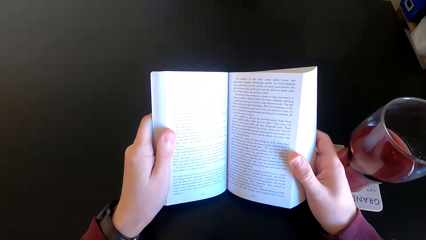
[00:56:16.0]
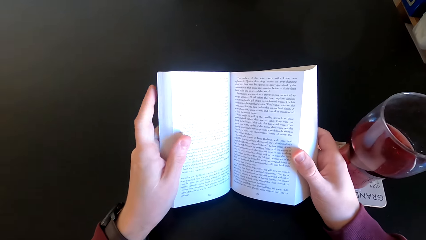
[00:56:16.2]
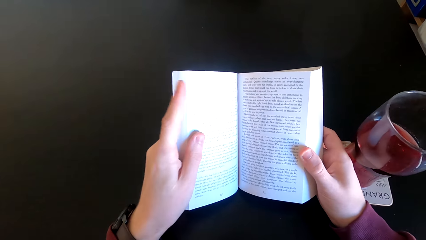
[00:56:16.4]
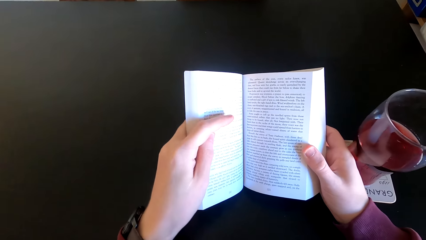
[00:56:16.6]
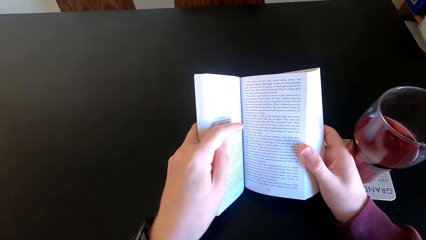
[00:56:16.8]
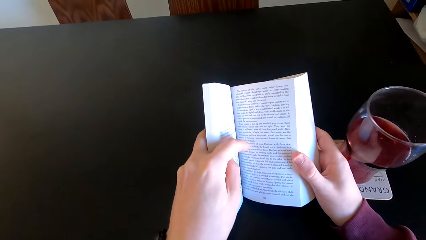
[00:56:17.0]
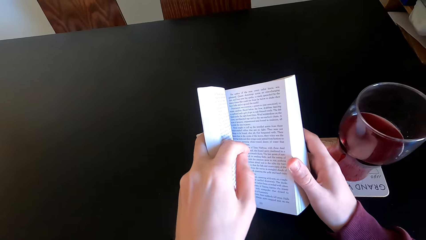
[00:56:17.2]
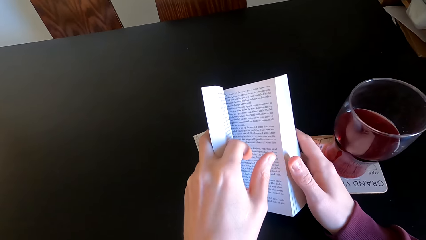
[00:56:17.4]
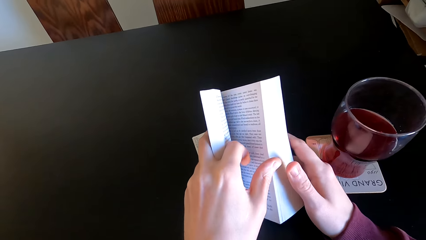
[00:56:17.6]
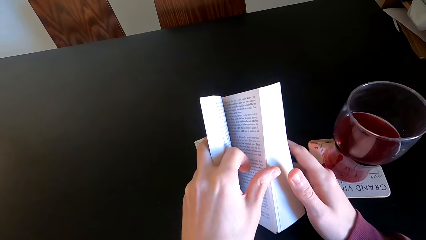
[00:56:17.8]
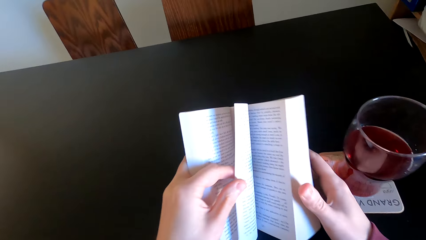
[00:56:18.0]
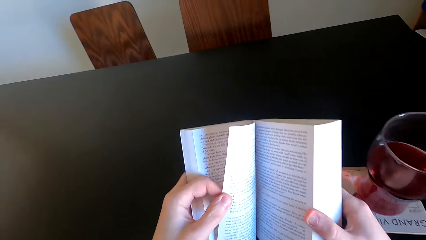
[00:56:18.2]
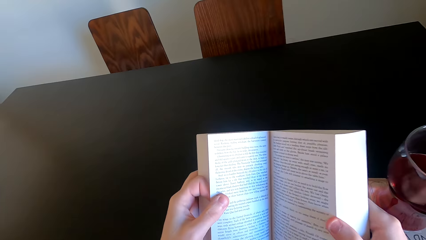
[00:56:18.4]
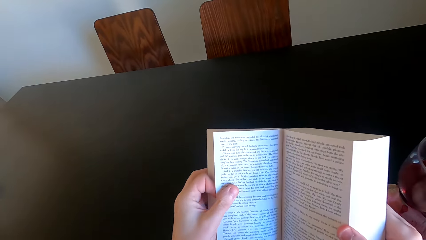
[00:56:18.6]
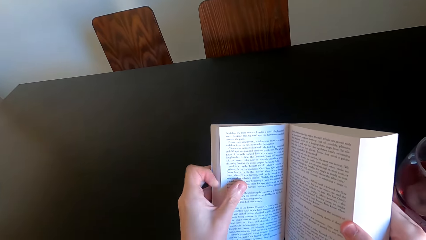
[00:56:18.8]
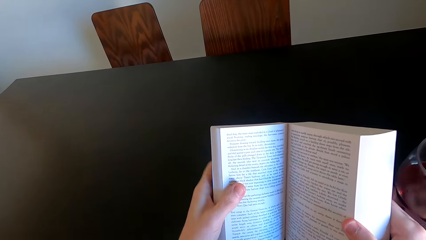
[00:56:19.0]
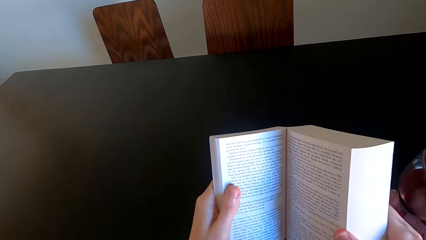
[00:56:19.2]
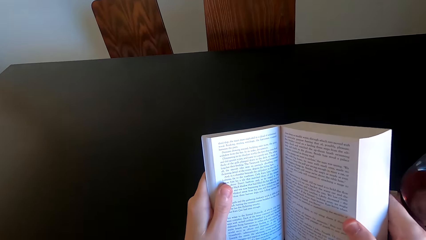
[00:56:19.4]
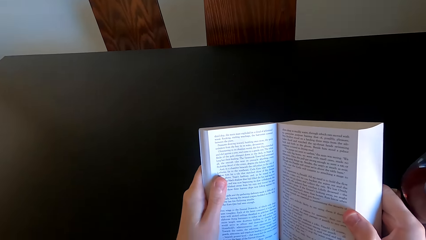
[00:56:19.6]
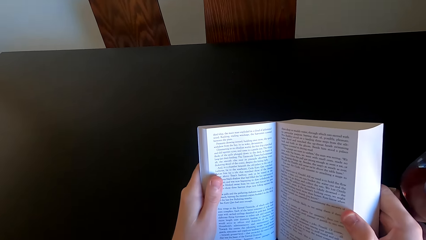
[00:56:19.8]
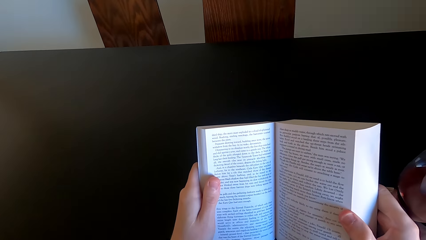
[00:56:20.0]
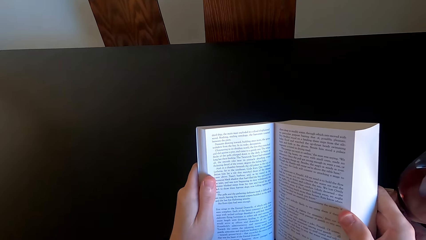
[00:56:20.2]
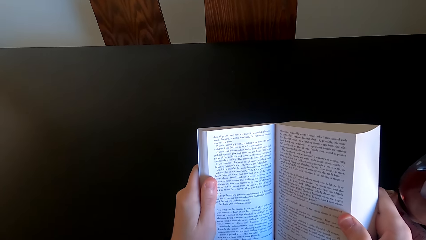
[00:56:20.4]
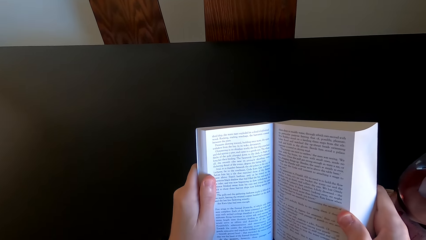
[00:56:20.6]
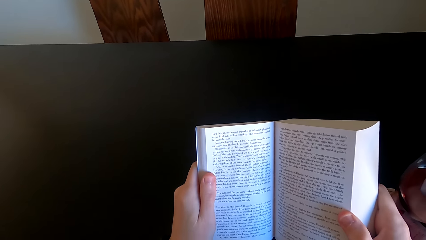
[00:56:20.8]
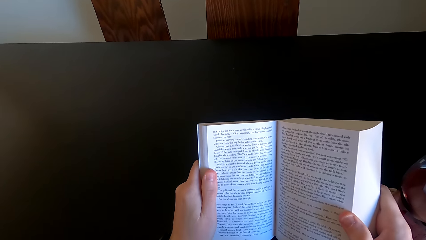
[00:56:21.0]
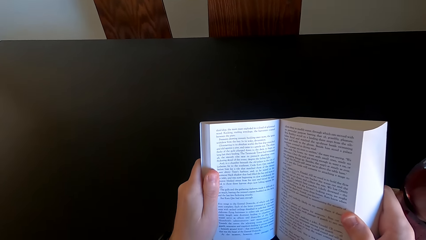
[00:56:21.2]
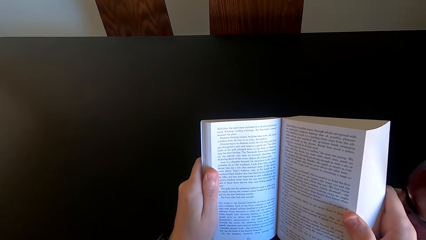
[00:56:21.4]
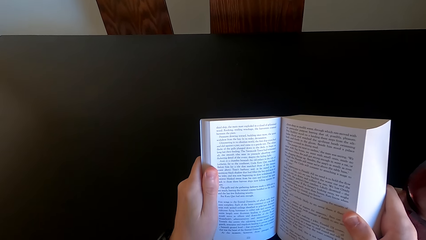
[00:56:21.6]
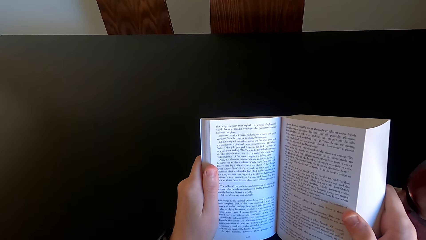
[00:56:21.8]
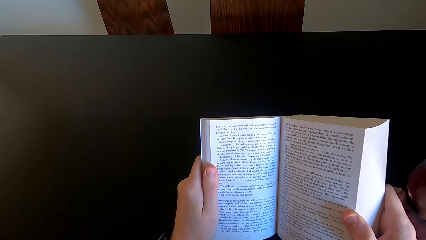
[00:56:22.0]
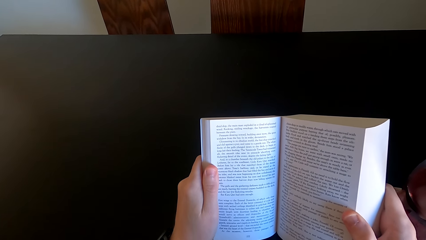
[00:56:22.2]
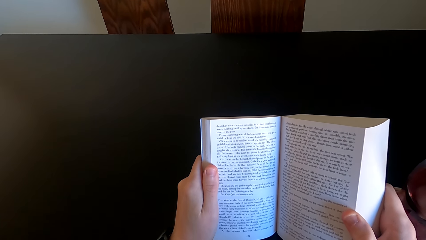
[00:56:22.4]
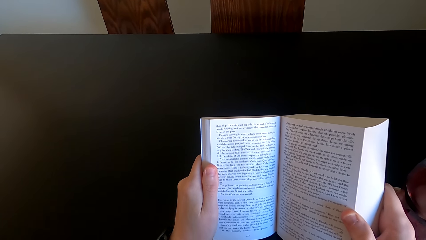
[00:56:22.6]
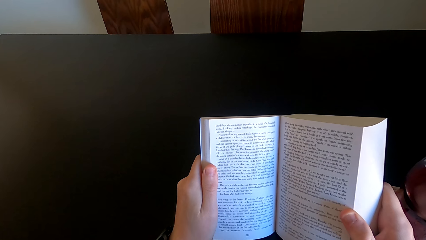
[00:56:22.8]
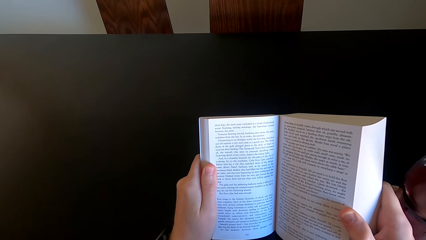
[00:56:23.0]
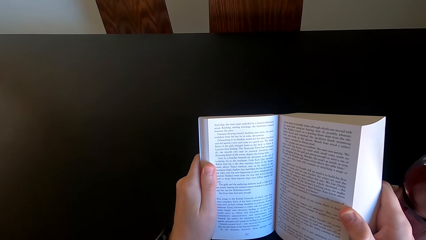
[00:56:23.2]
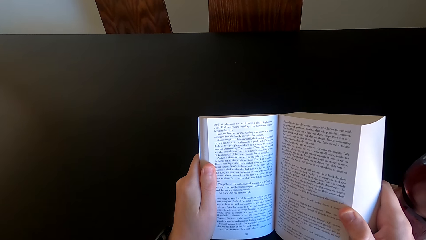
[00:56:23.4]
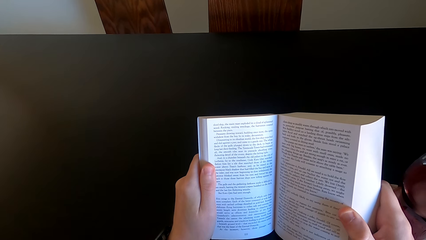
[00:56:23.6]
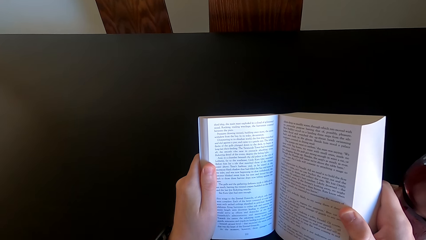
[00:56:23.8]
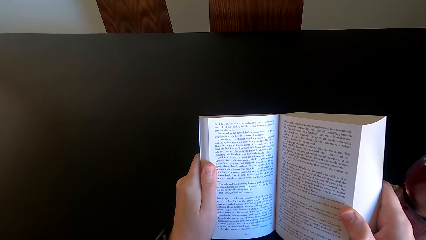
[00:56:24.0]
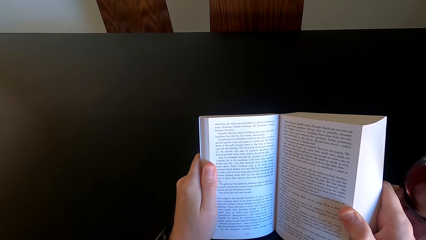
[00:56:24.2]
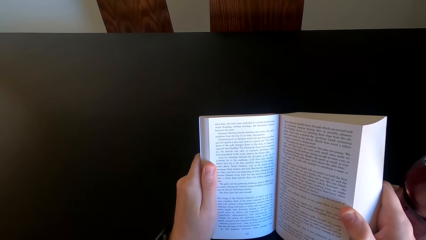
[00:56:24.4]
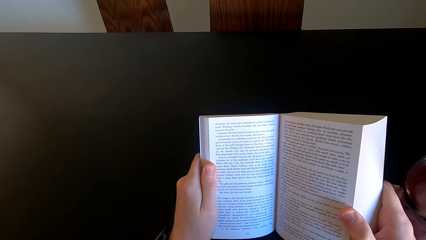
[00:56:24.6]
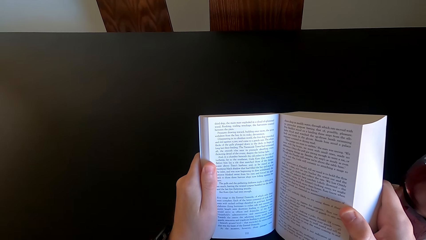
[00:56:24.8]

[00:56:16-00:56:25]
The camera wearer turns the page. They read the page.

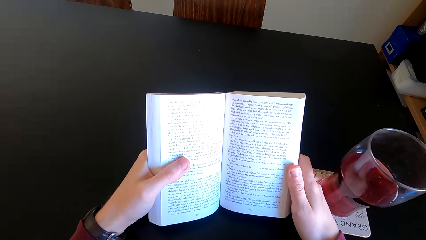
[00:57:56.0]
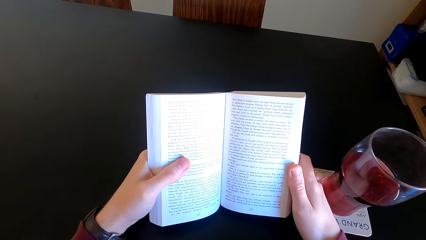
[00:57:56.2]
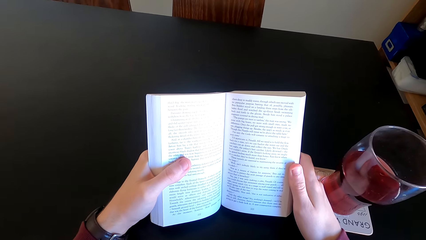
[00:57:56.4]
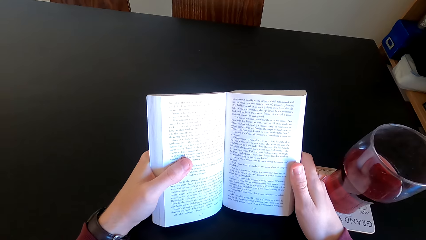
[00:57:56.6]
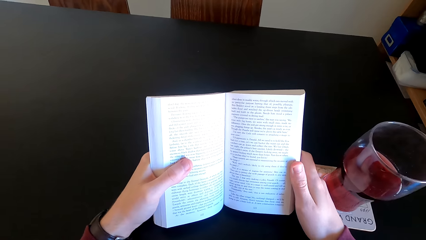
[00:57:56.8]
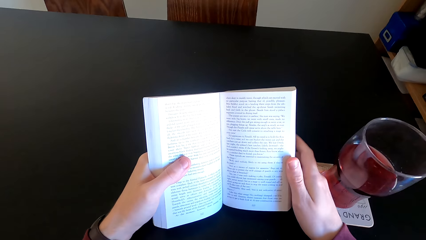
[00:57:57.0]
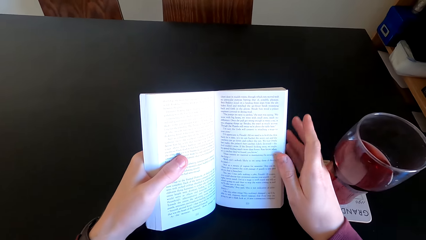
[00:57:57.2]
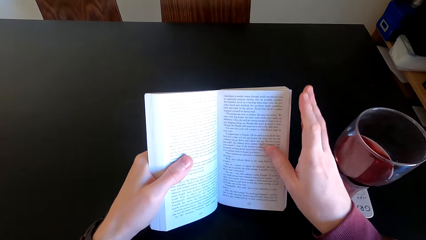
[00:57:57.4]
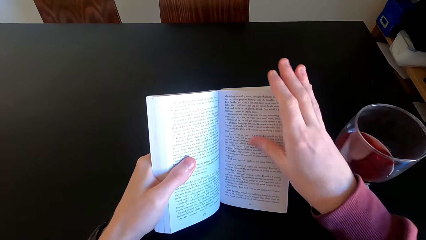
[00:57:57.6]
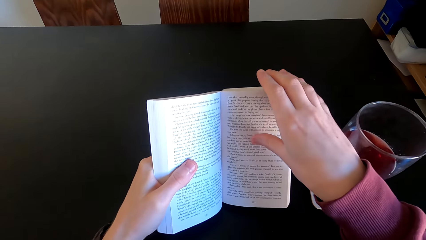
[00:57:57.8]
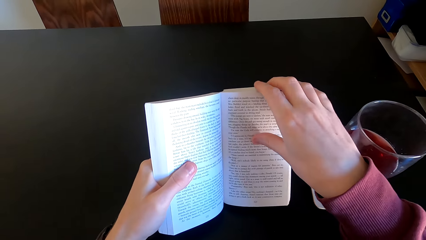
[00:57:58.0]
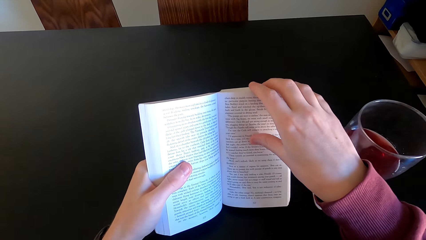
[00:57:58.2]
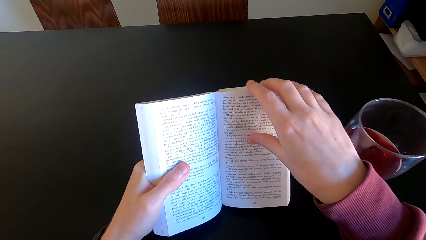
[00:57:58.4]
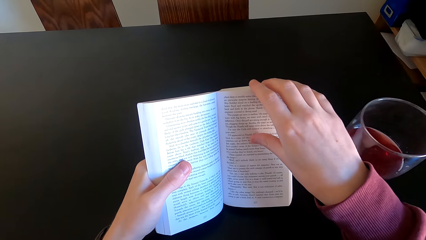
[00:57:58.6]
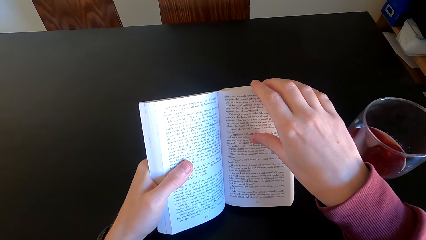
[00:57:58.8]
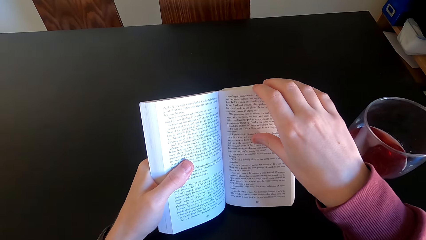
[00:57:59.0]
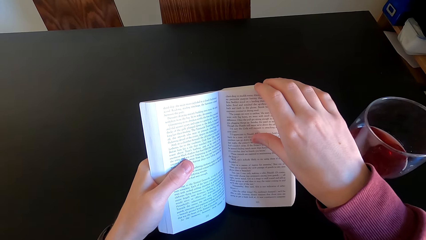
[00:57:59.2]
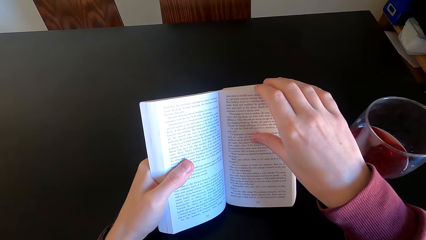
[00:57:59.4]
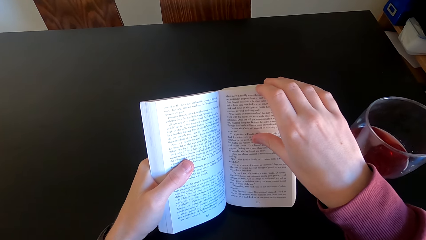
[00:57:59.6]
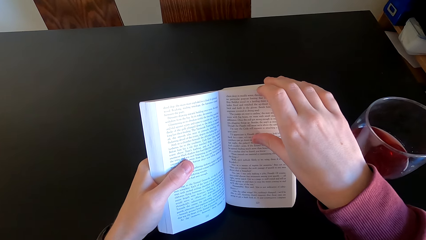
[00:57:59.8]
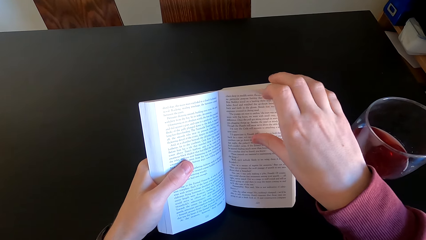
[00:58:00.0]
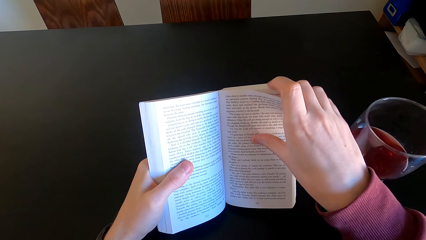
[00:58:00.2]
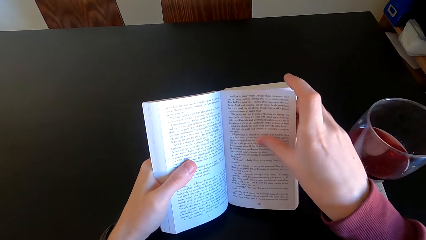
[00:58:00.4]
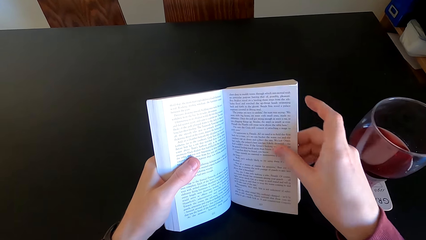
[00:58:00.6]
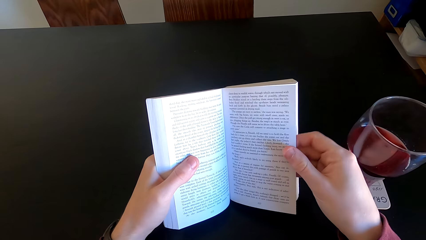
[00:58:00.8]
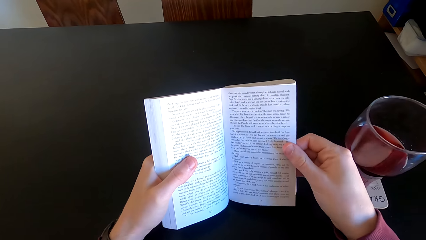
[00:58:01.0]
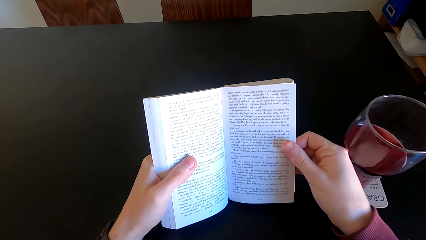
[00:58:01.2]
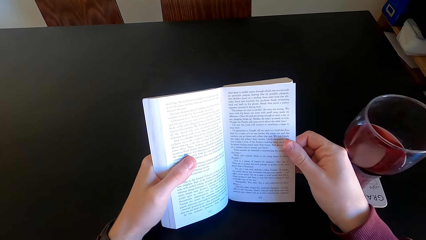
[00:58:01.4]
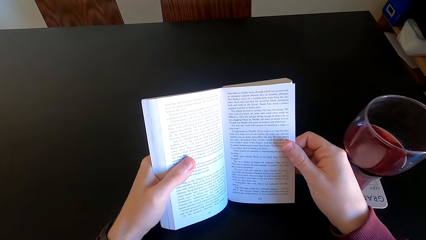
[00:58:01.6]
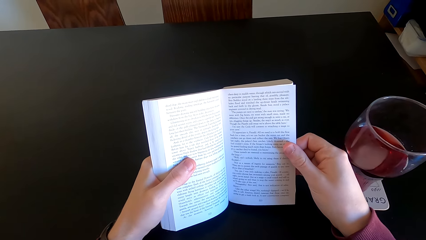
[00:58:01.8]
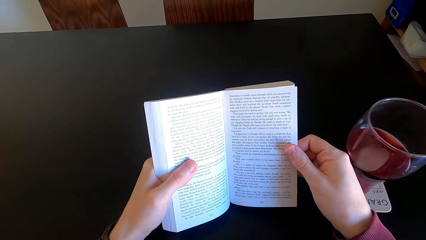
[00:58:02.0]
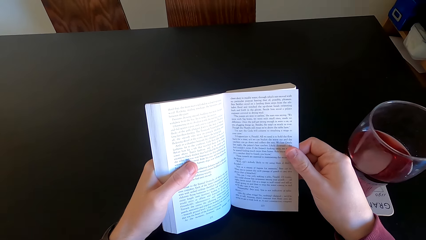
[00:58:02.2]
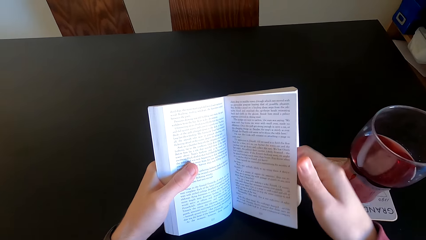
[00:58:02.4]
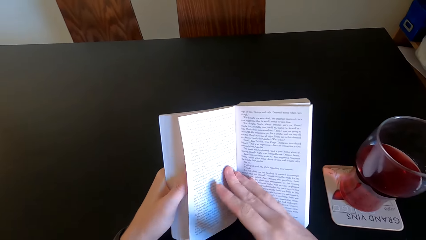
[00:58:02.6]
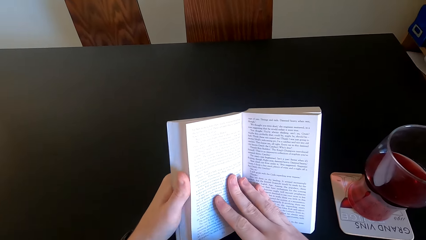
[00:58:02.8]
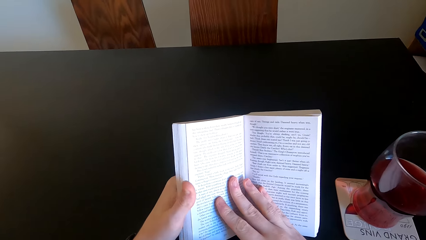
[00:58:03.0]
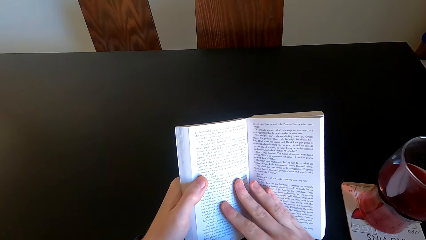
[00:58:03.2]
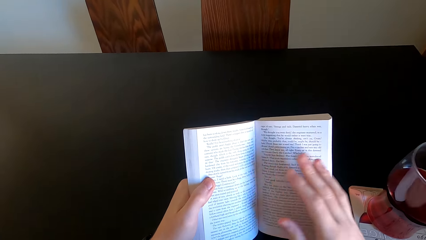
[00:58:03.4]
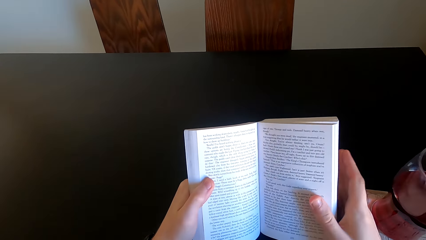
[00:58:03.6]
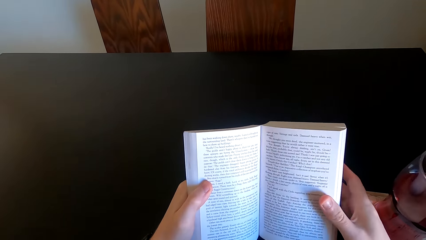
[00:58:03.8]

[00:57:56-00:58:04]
The camera wearer picks a page. They hold the page. They turn the page. They read the book.
